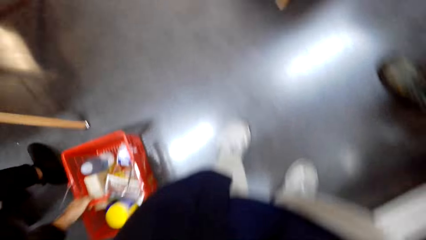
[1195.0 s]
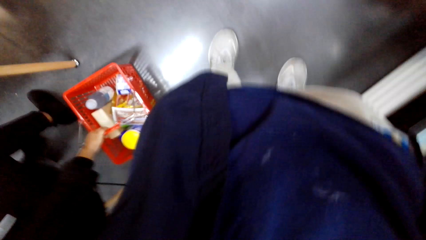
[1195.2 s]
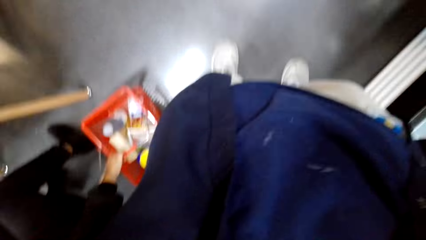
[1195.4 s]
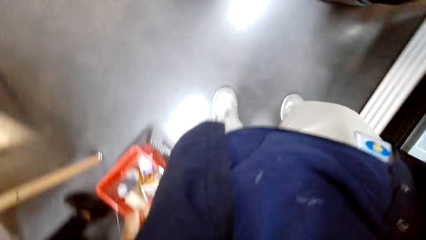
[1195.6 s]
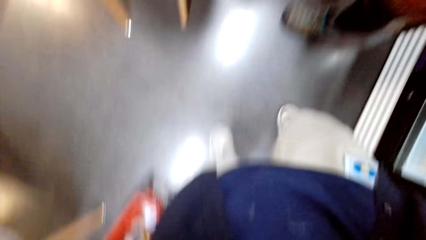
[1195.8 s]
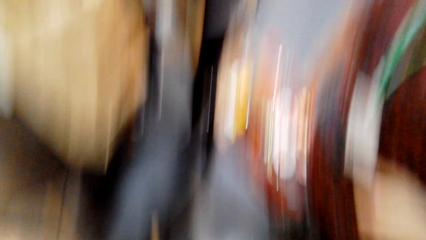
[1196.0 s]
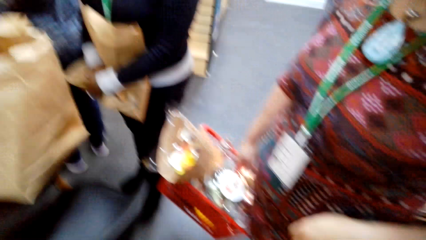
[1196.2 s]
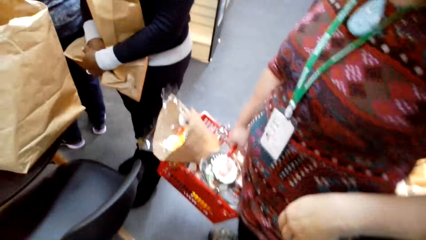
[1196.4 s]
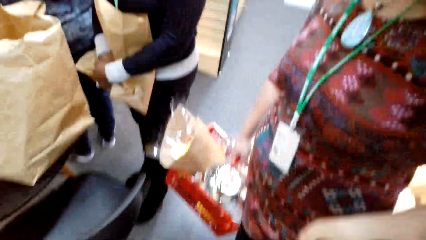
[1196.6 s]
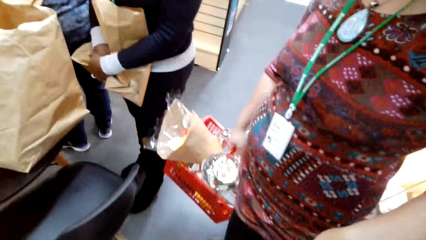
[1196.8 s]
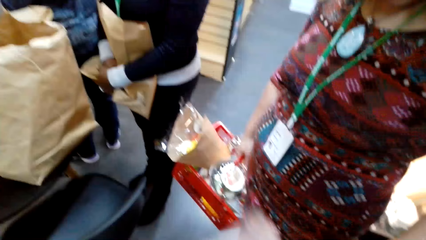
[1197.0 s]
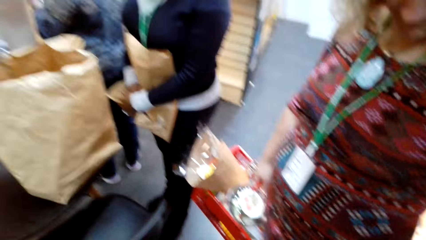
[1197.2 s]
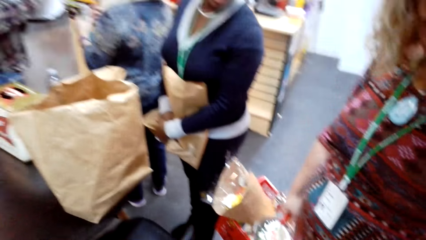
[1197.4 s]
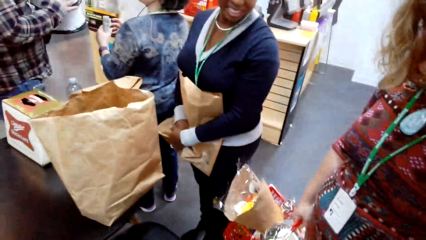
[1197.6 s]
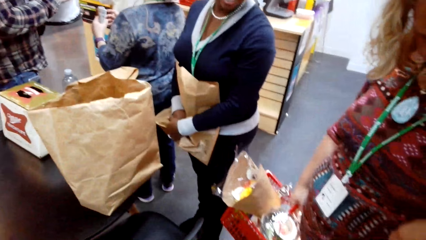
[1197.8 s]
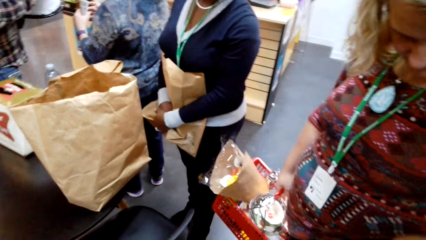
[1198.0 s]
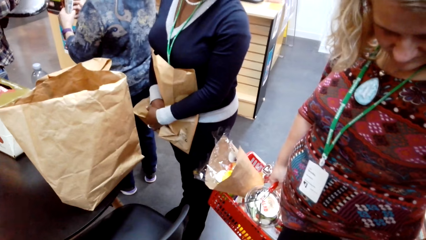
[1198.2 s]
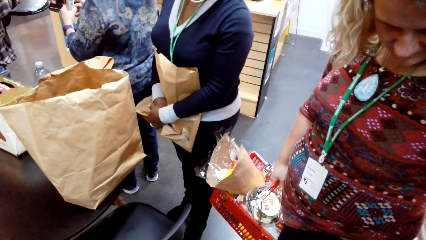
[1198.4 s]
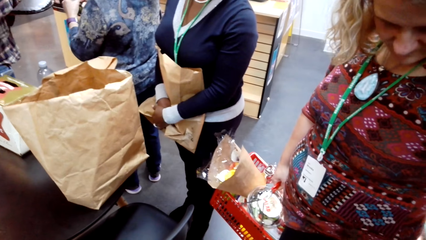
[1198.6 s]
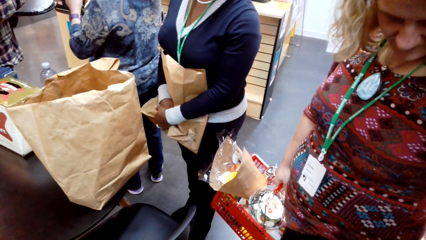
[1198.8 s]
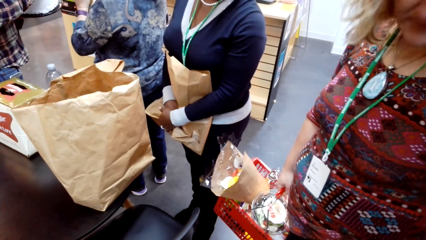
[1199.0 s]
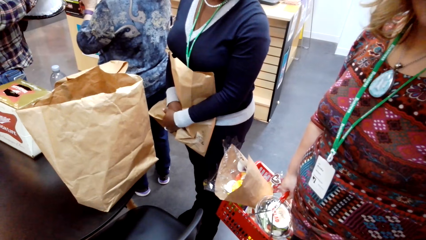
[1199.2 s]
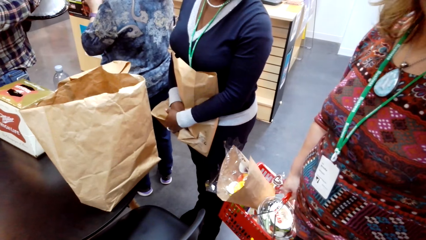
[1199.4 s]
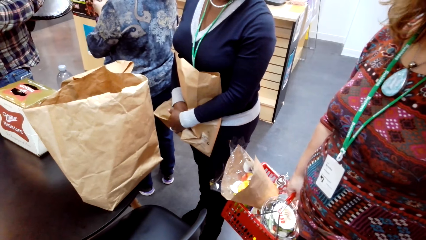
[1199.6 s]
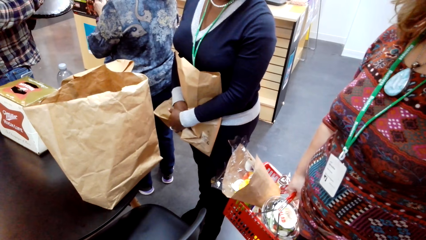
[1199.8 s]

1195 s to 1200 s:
The camera wearer looks around. A lady looks down. The camera wearer stands in the store. The lady lifts her head.
